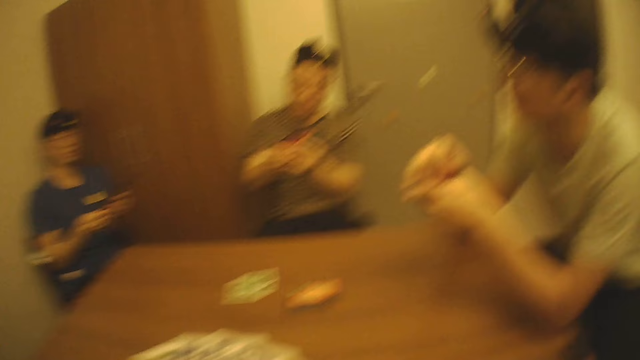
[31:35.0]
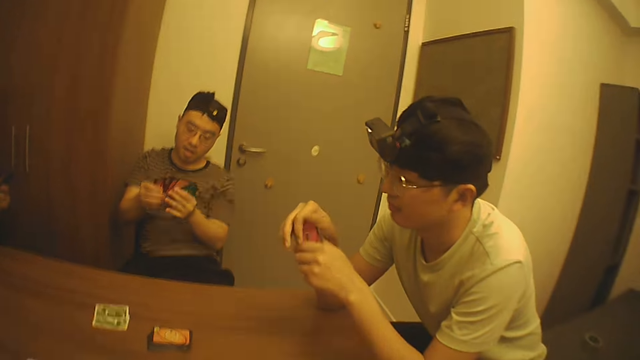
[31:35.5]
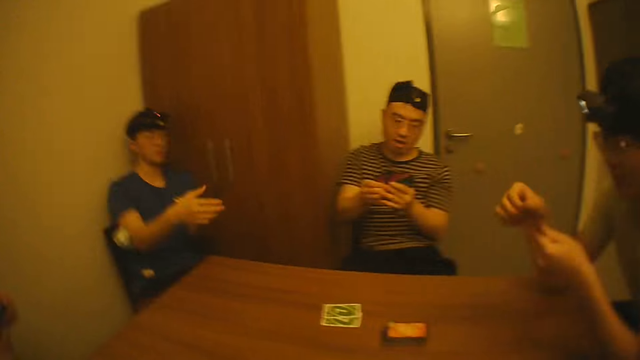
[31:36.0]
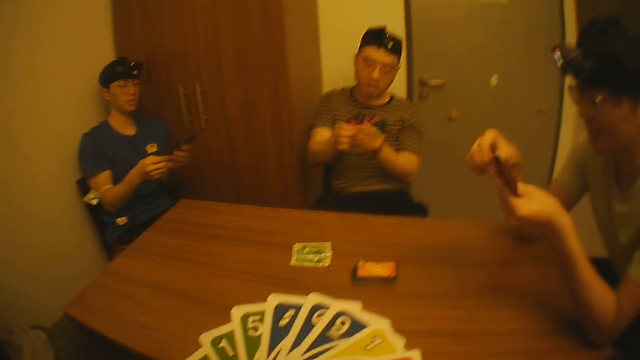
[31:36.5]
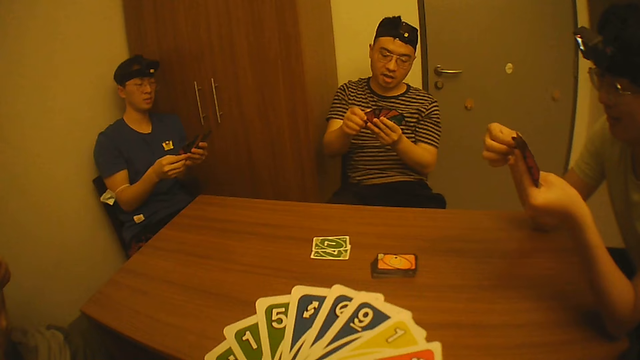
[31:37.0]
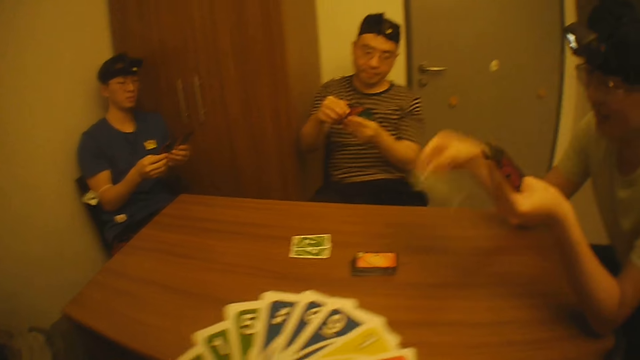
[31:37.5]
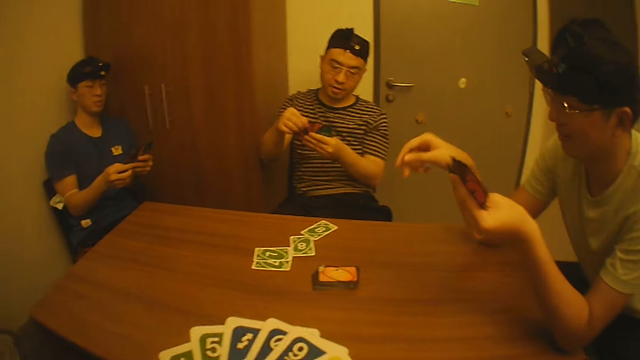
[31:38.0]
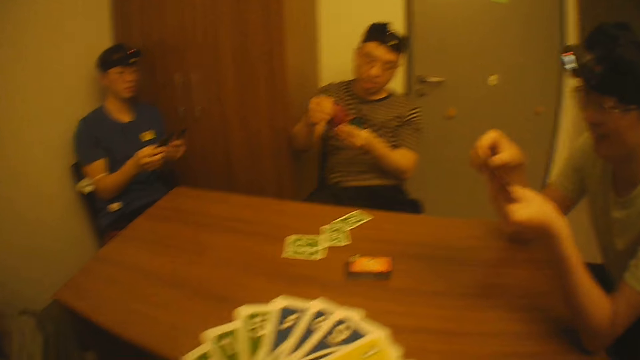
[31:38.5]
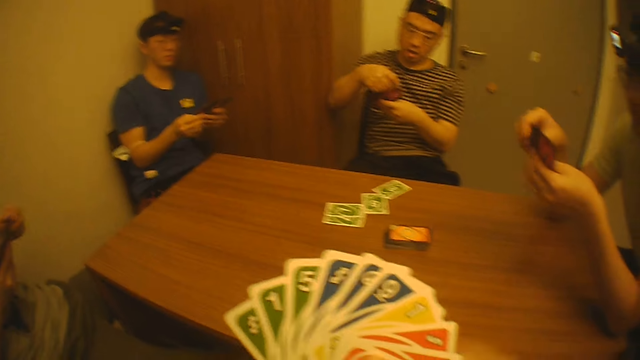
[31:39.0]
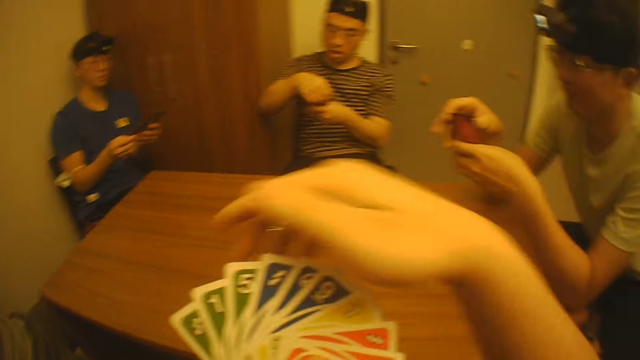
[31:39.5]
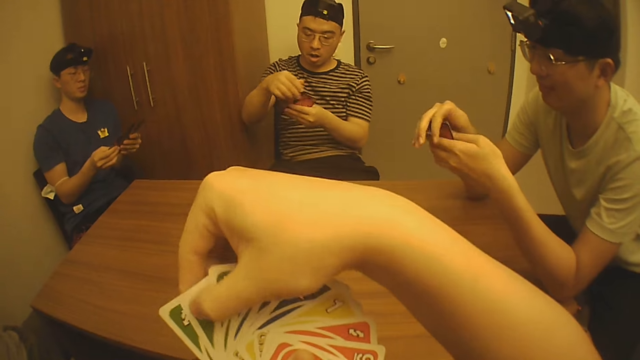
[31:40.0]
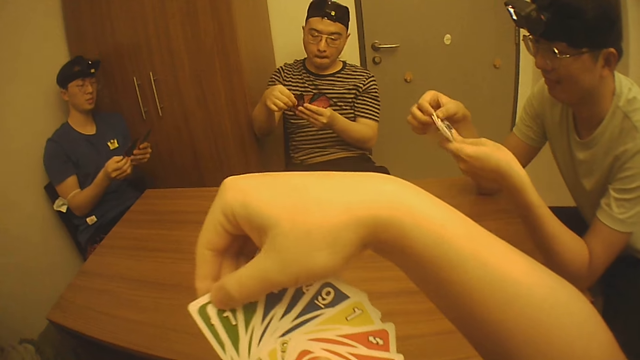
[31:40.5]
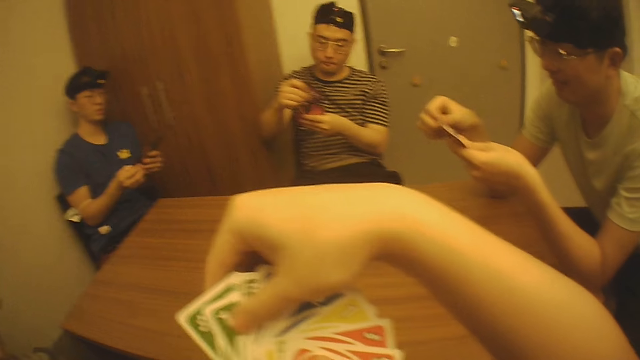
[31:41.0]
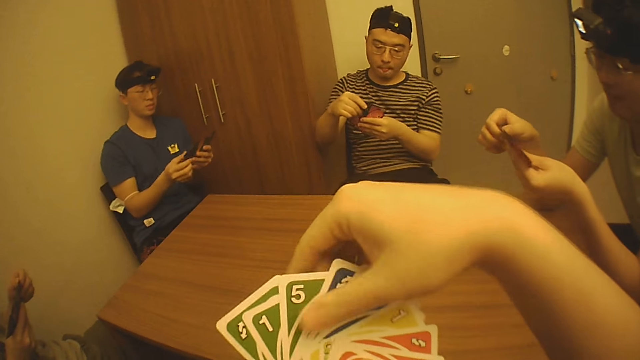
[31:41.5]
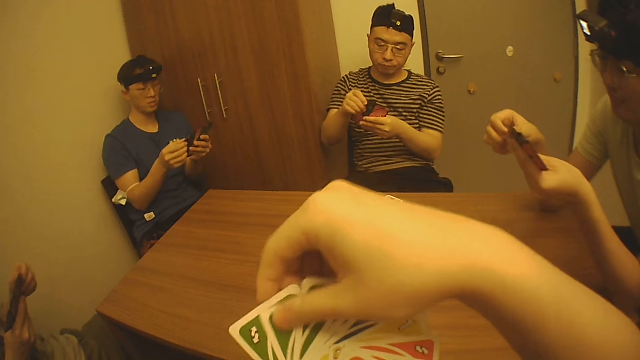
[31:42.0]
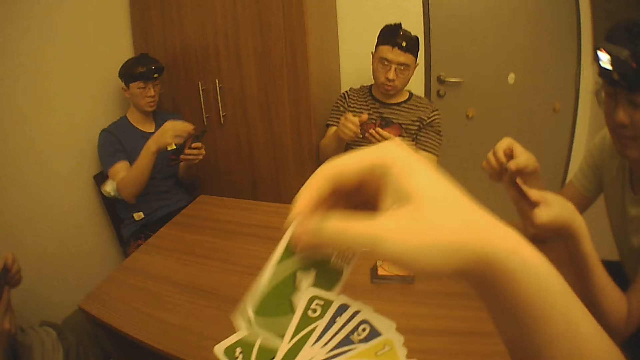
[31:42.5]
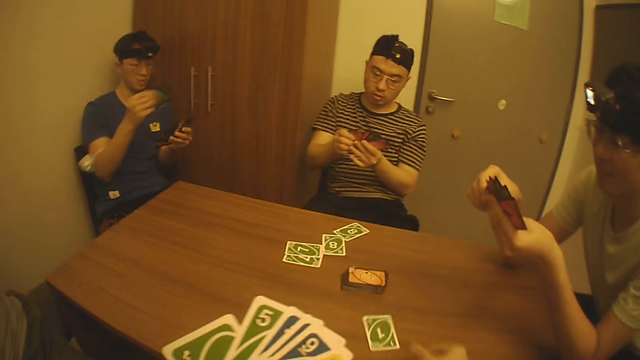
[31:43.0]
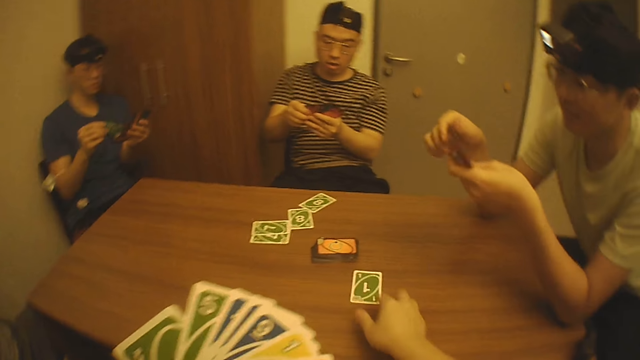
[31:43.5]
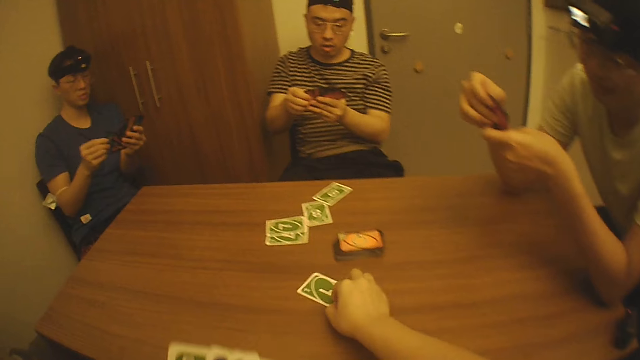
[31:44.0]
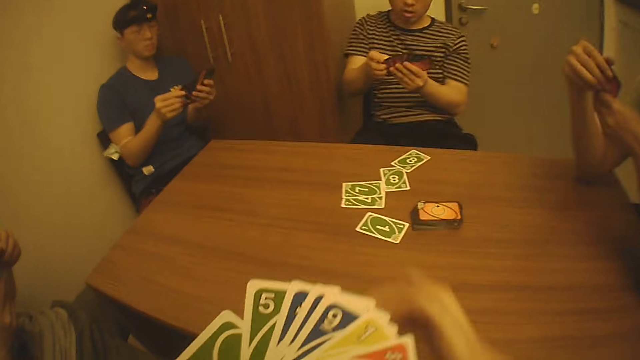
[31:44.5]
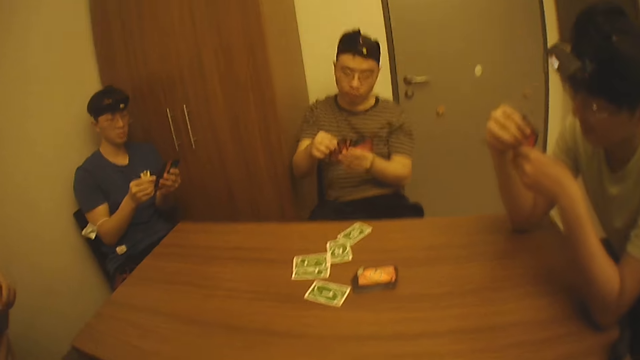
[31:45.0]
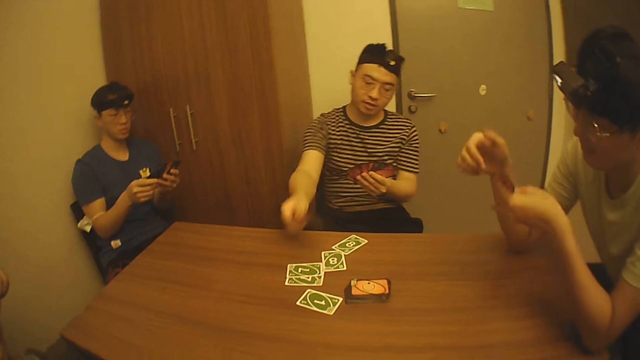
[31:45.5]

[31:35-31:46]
A man places game cards on the table with his right hand. The camera wearer places a game card on the table with his right hand. He moves a card on the table.

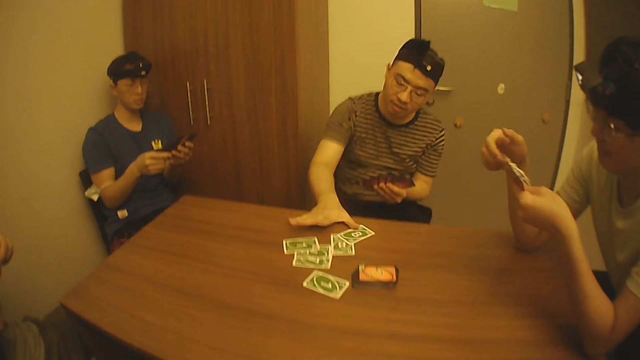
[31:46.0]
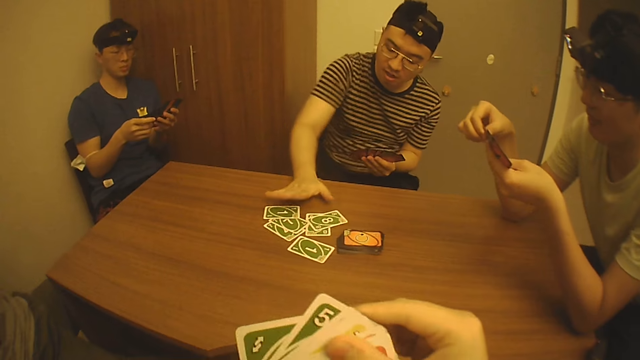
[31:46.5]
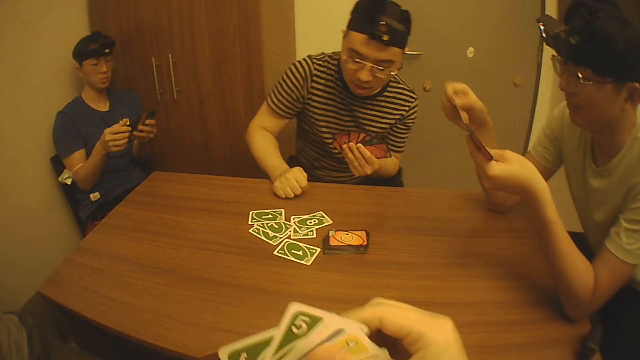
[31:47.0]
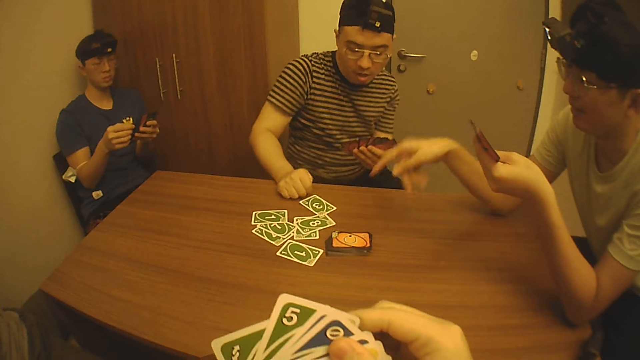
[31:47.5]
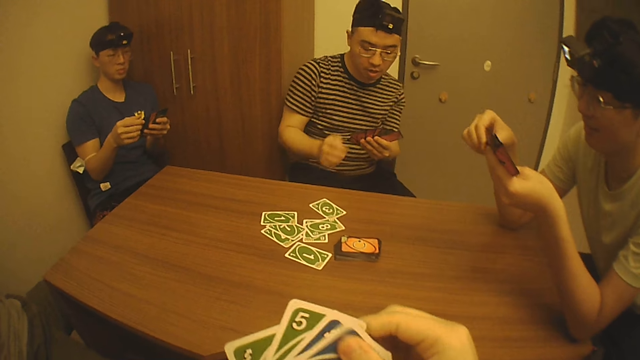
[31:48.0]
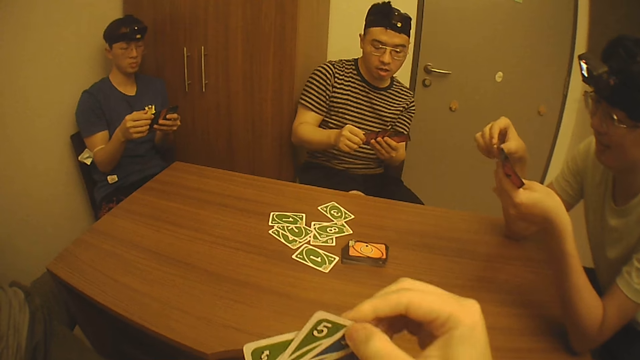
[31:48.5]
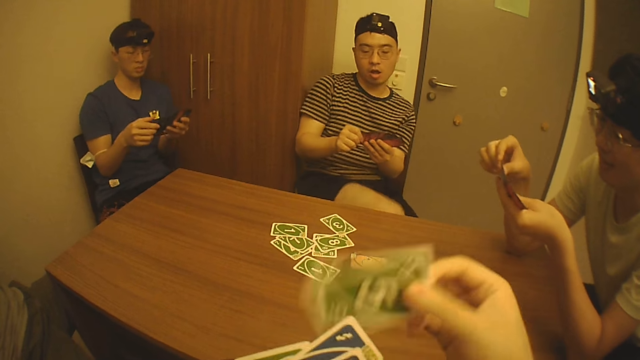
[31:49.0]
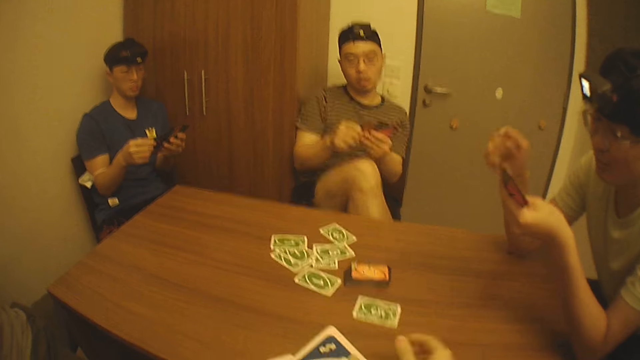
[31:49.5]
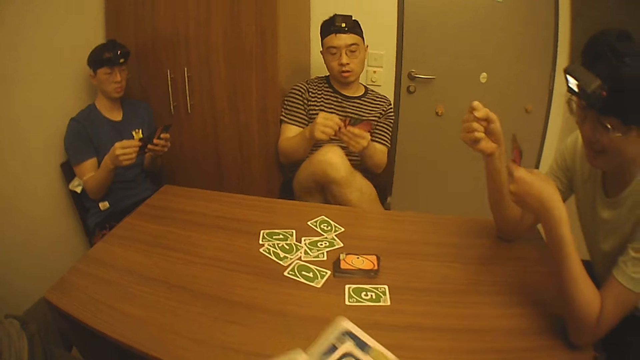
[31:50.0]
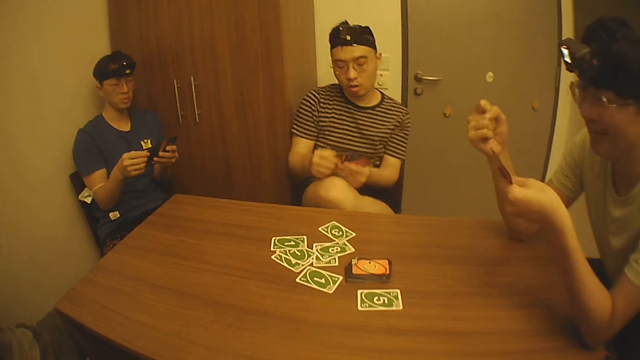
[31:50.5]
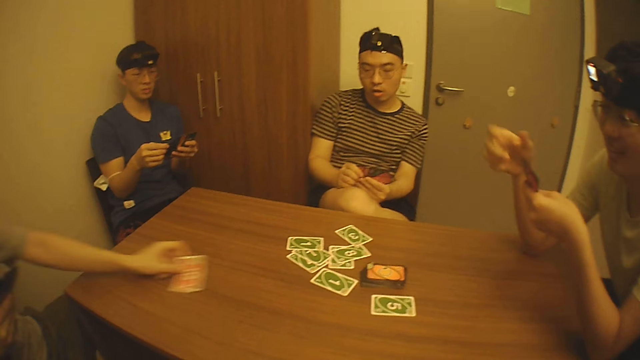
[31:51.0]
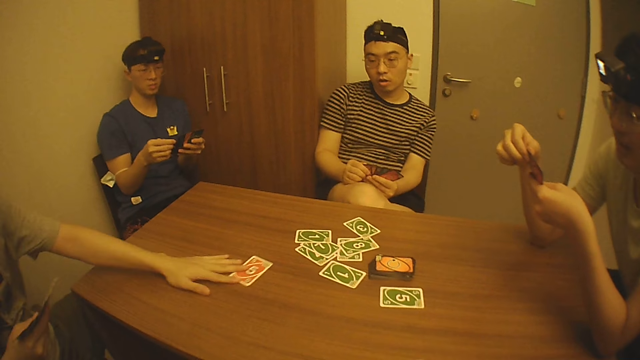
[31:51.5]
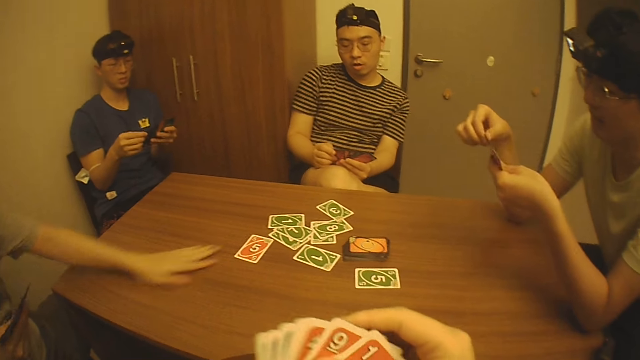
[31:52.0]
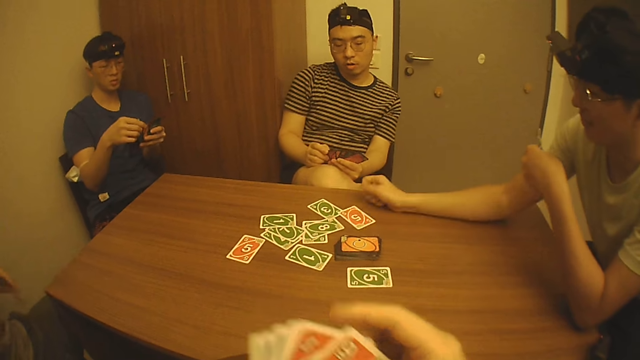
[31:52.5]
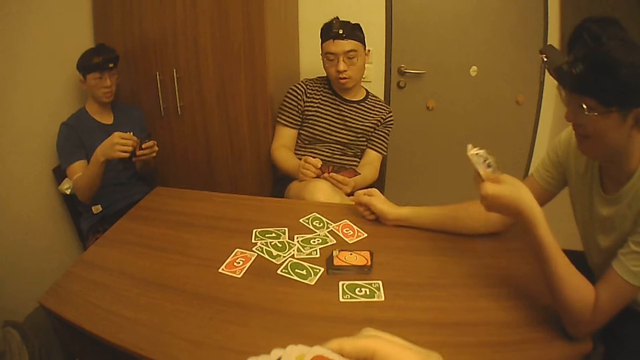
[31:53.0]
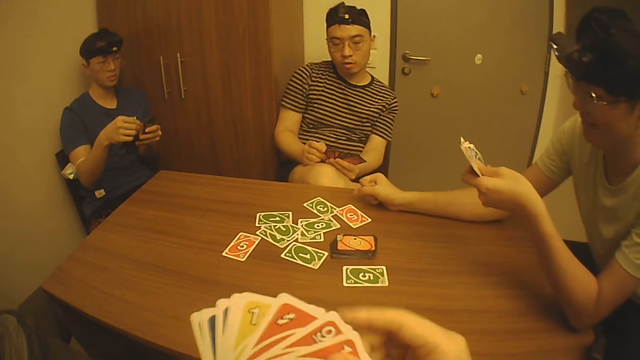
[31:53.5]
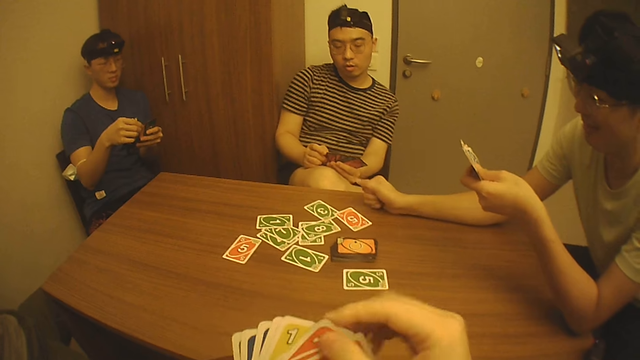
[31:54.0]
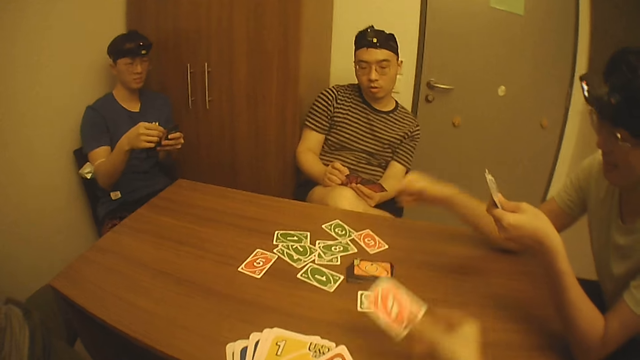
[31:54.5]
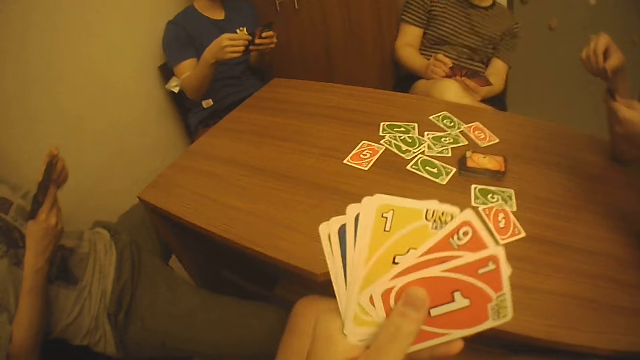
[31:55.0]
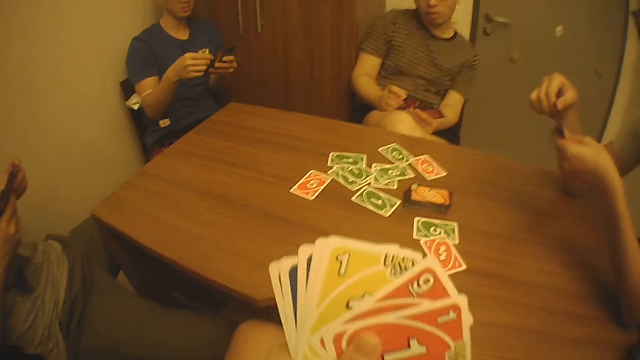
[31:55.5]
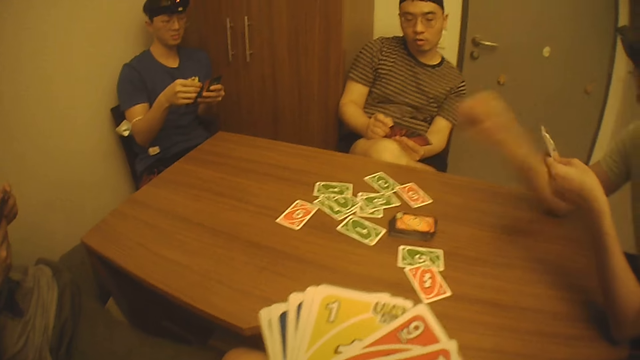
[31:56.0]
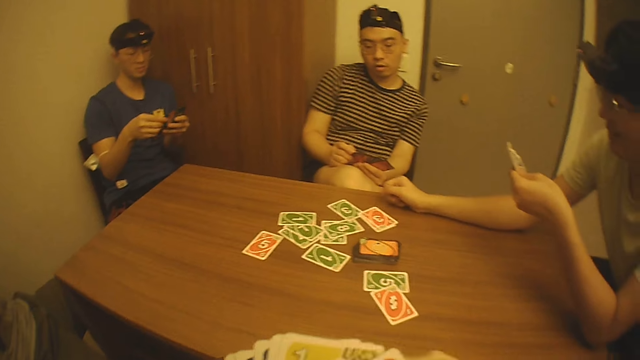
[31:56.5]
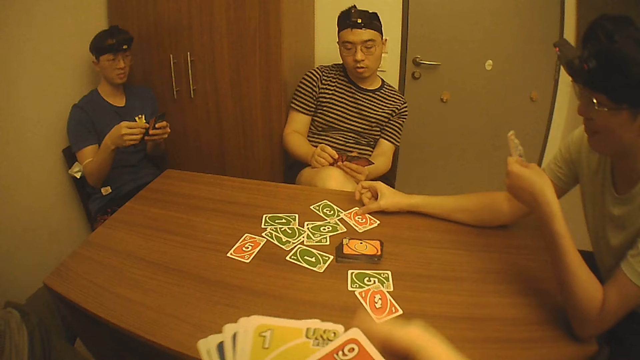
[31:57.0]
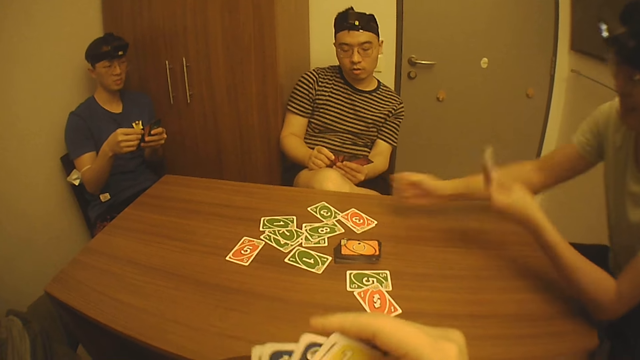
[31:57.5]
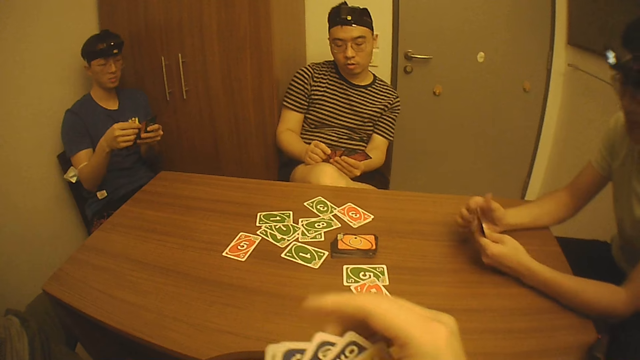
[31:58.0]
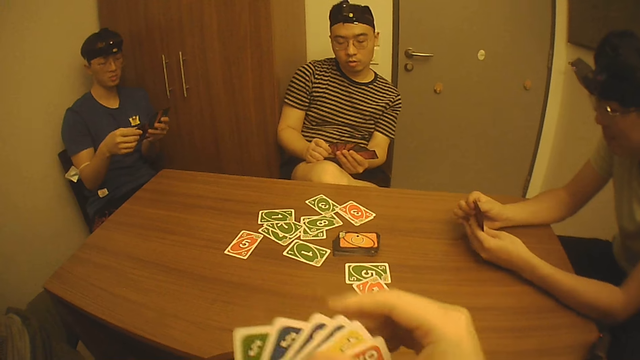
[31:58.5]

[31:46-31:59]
A man places a card on the table with his right hand and adjusts the cards on the table with his right hand. Another man drops a card on the table with his right hand. The camera wearer places a card on the table with his right hand. A third man places a card on the table with his left hand. The second man drops a card on the table with his right hand. The camera wearer places a card on the table with his right hand. The second man places a card on the table with his right hand.
